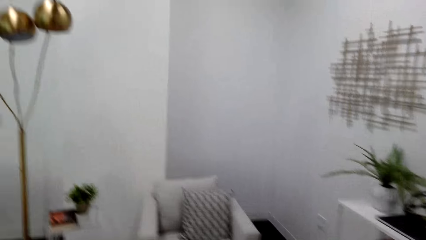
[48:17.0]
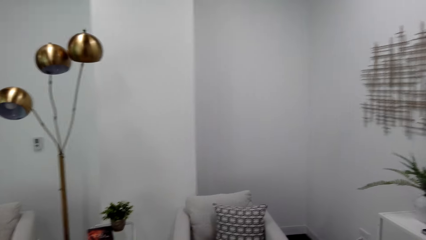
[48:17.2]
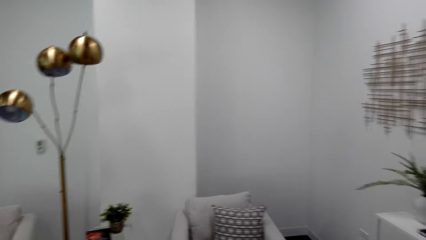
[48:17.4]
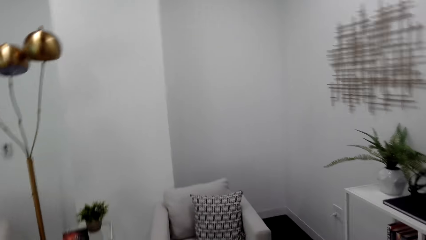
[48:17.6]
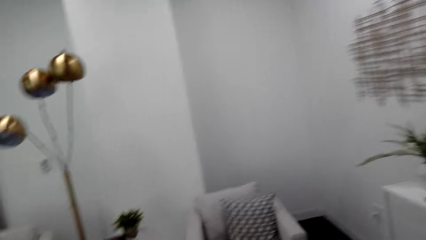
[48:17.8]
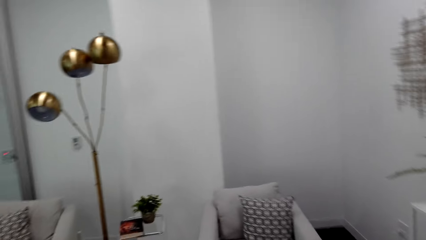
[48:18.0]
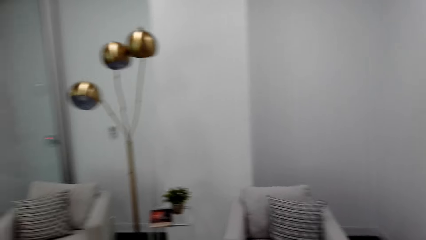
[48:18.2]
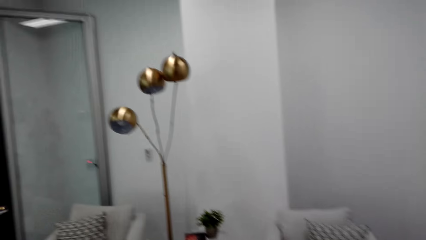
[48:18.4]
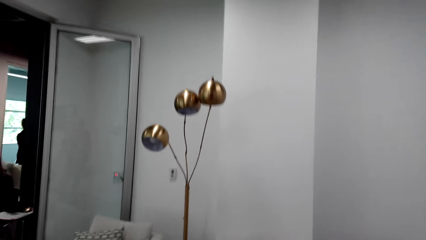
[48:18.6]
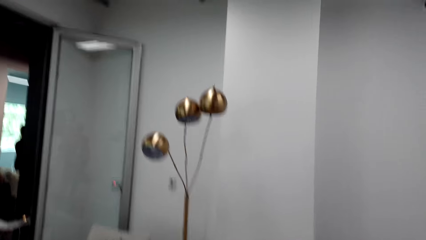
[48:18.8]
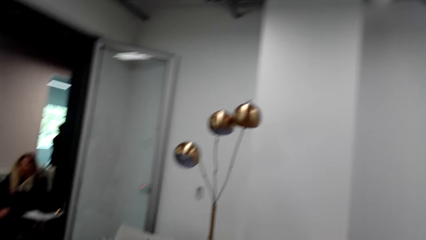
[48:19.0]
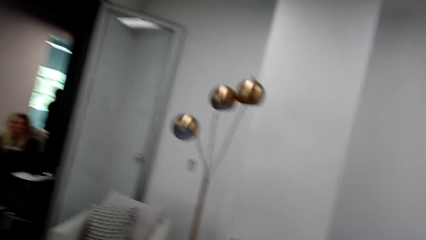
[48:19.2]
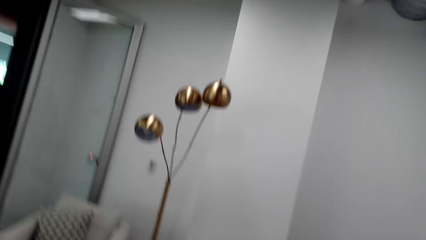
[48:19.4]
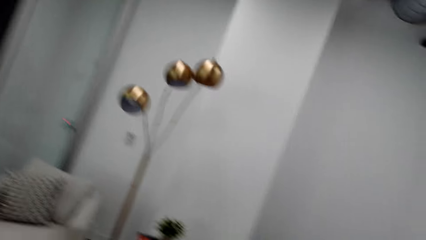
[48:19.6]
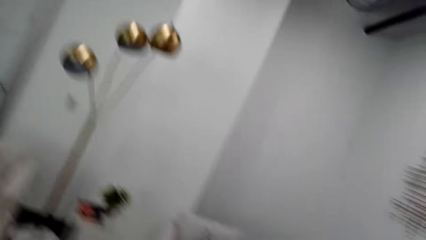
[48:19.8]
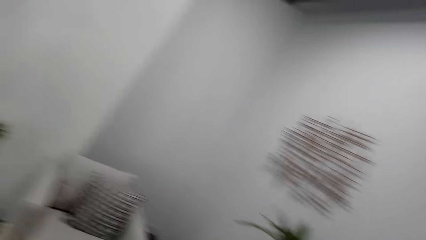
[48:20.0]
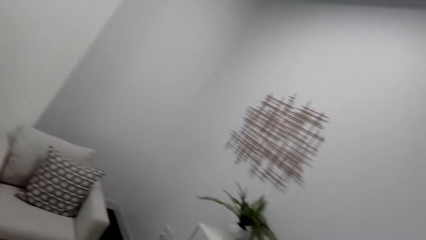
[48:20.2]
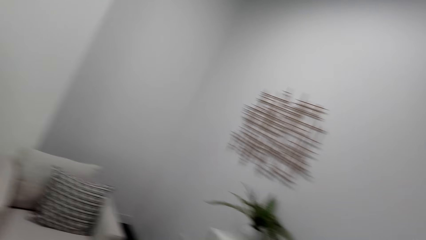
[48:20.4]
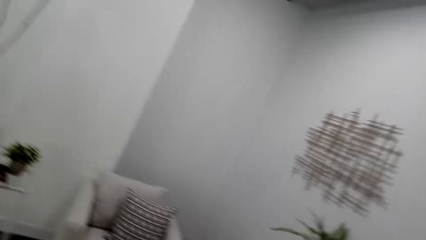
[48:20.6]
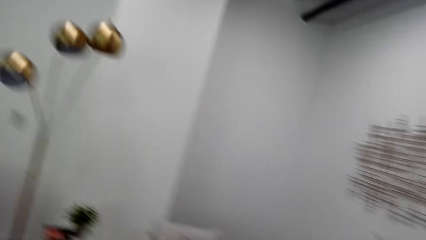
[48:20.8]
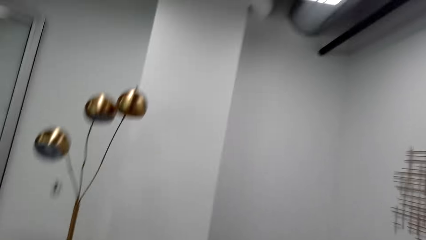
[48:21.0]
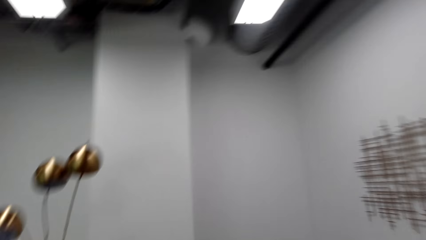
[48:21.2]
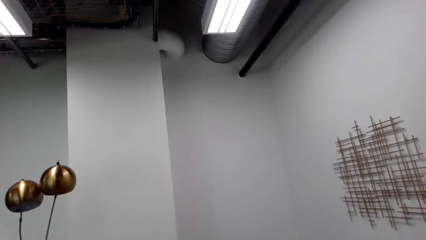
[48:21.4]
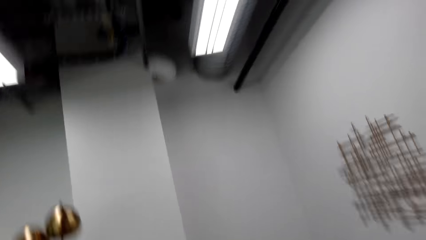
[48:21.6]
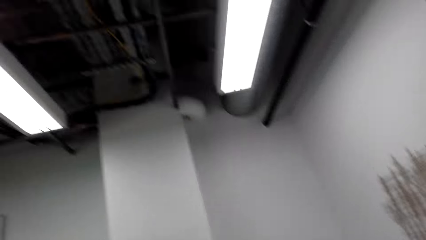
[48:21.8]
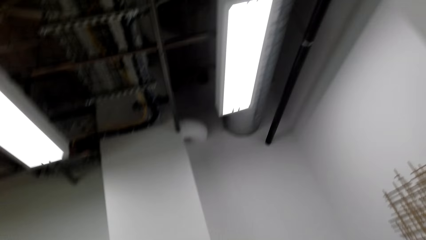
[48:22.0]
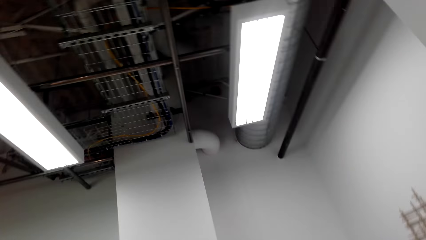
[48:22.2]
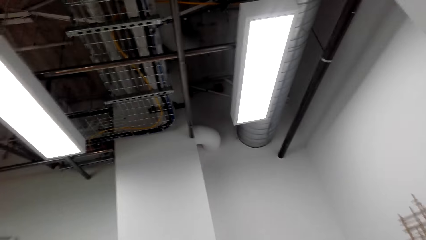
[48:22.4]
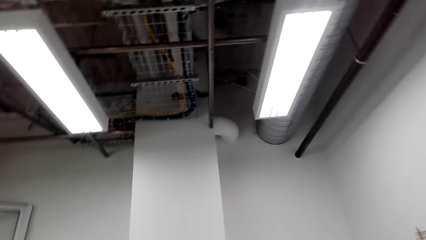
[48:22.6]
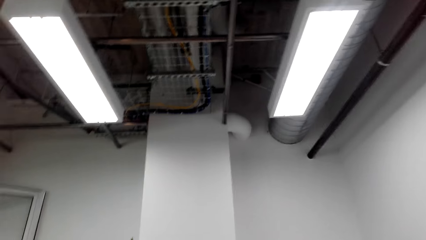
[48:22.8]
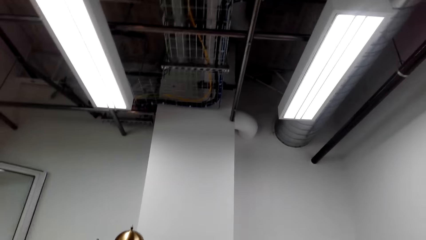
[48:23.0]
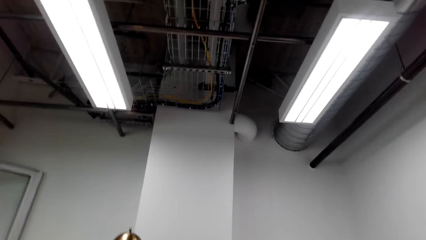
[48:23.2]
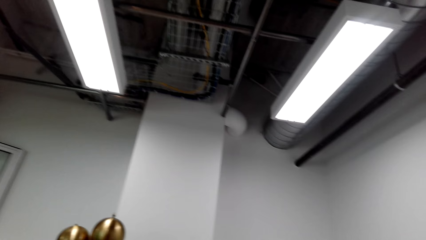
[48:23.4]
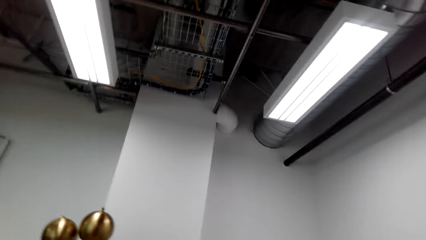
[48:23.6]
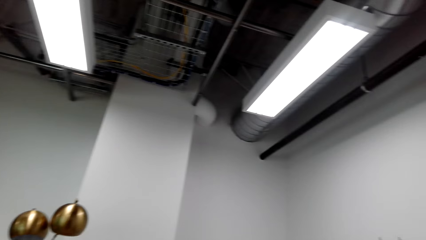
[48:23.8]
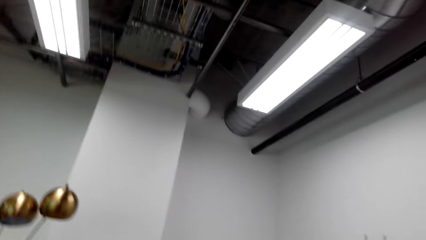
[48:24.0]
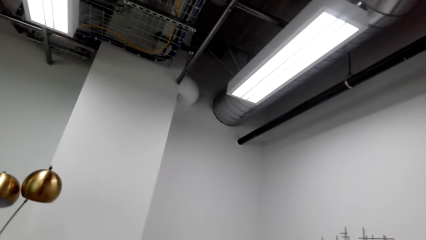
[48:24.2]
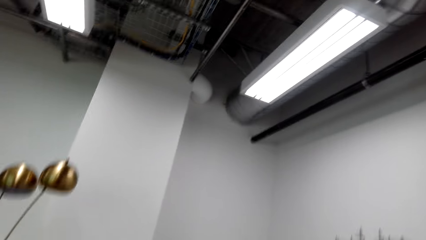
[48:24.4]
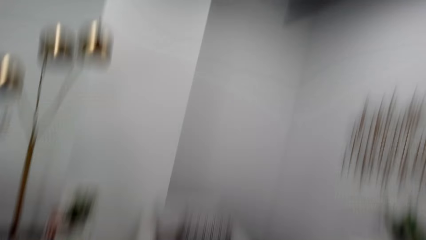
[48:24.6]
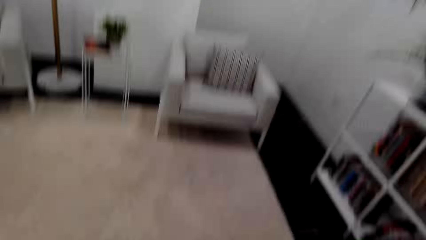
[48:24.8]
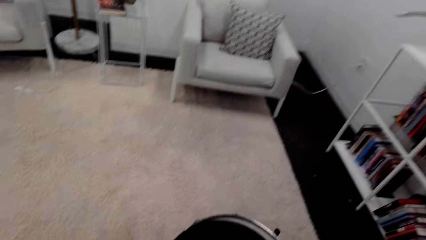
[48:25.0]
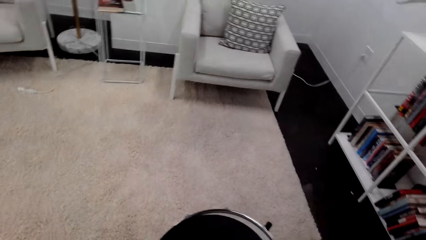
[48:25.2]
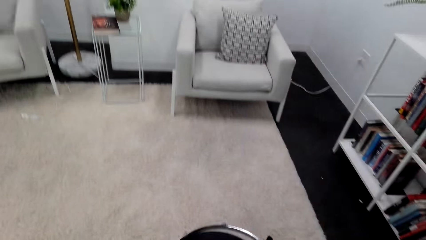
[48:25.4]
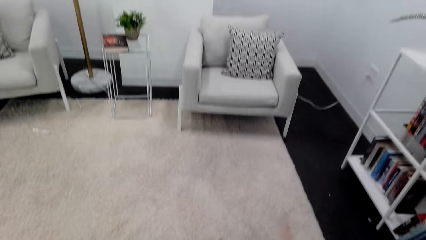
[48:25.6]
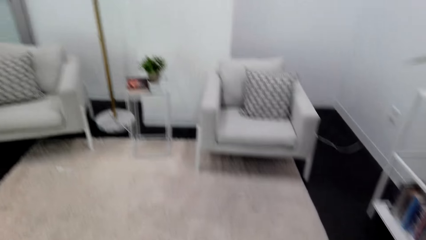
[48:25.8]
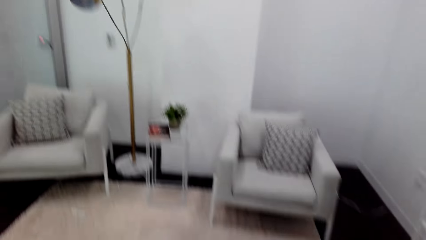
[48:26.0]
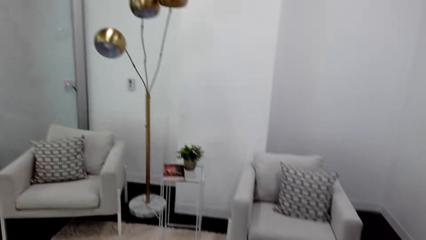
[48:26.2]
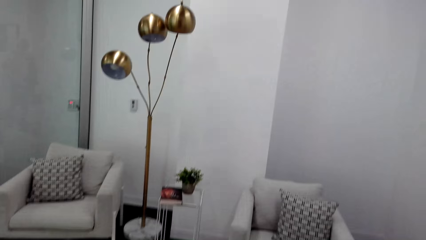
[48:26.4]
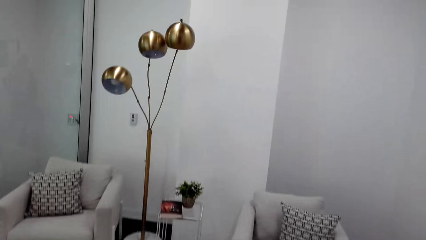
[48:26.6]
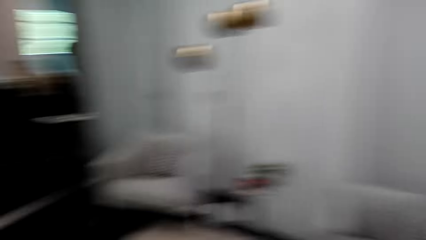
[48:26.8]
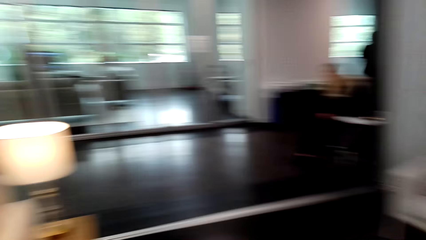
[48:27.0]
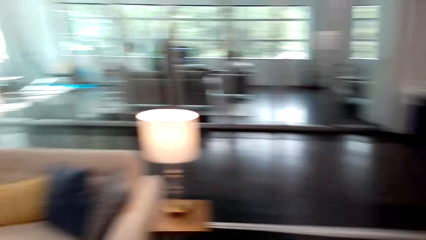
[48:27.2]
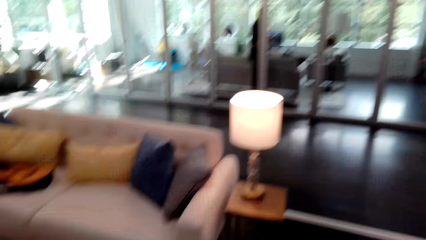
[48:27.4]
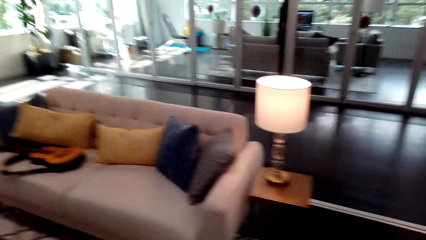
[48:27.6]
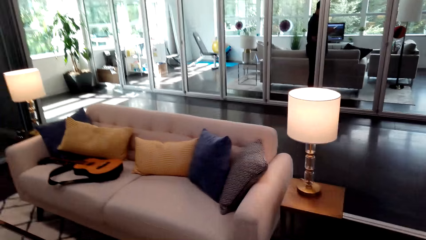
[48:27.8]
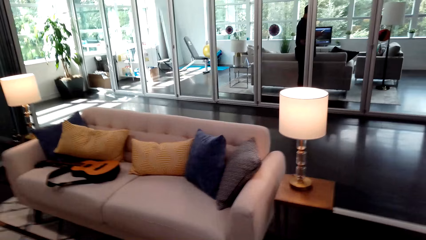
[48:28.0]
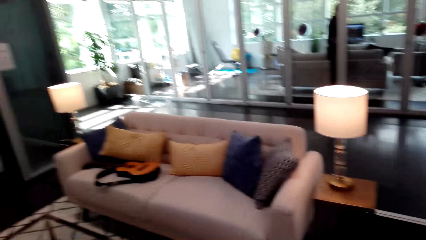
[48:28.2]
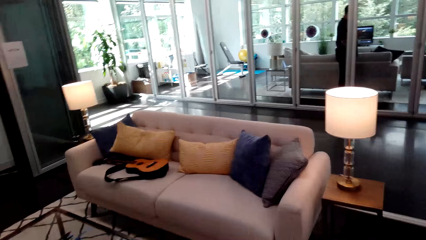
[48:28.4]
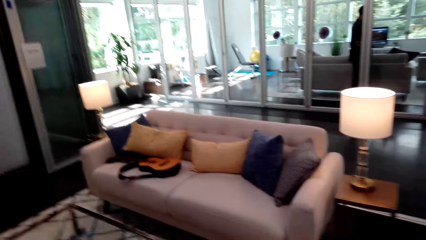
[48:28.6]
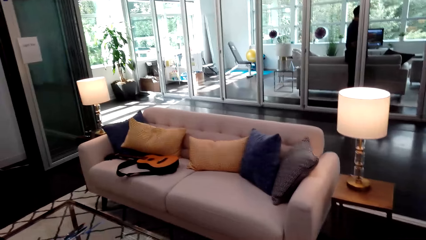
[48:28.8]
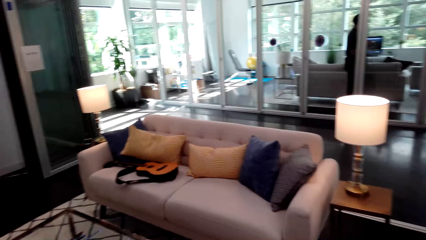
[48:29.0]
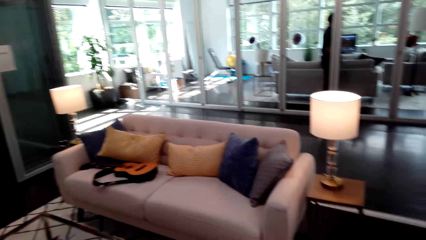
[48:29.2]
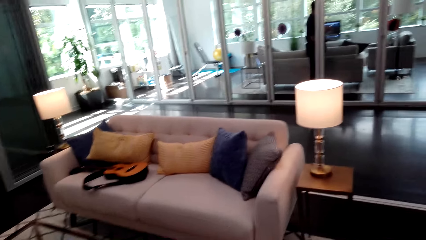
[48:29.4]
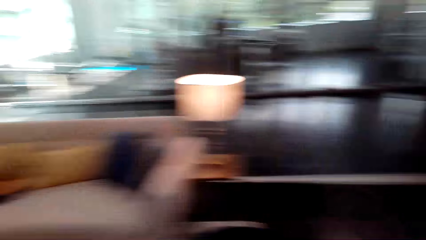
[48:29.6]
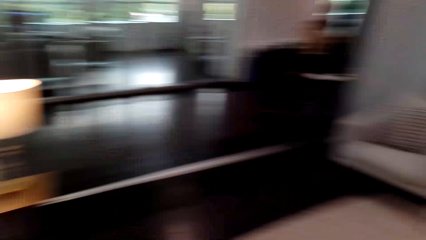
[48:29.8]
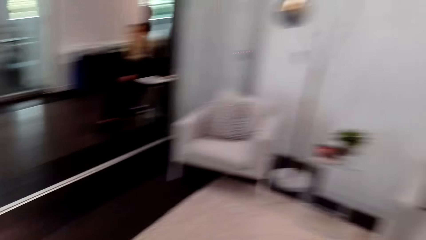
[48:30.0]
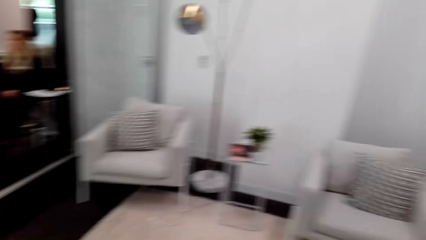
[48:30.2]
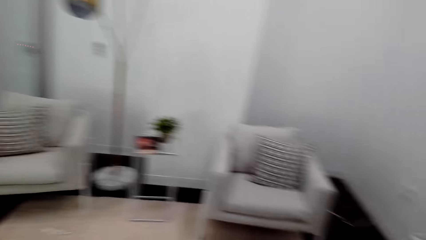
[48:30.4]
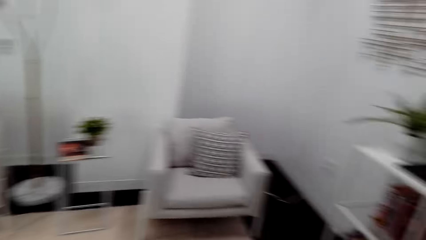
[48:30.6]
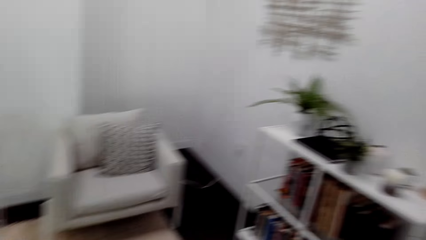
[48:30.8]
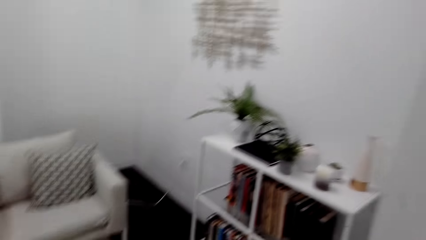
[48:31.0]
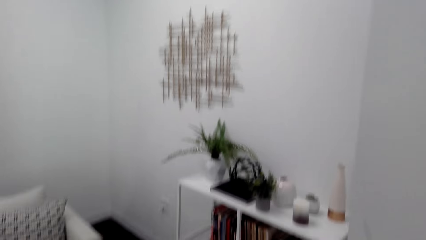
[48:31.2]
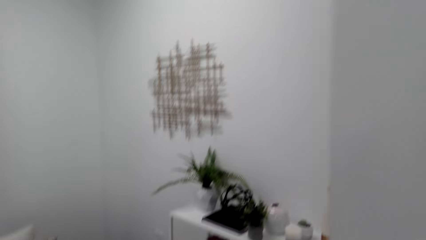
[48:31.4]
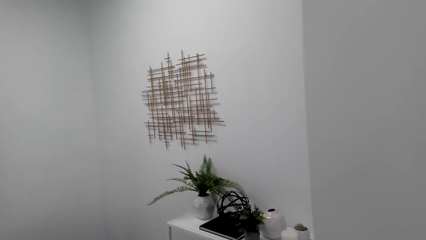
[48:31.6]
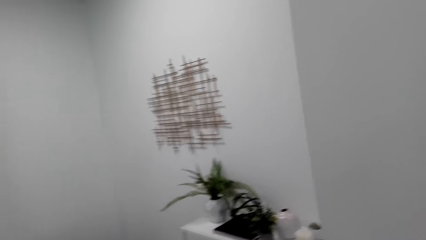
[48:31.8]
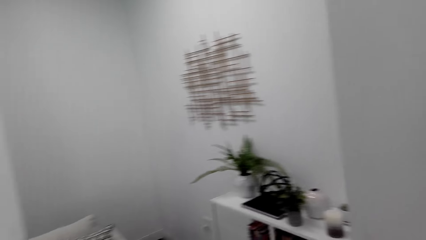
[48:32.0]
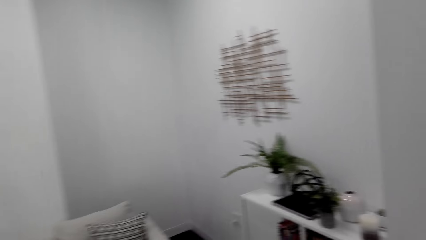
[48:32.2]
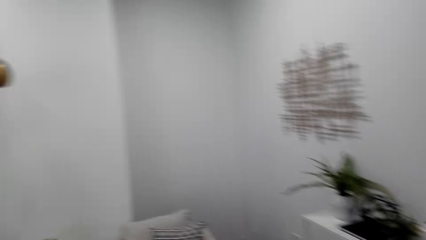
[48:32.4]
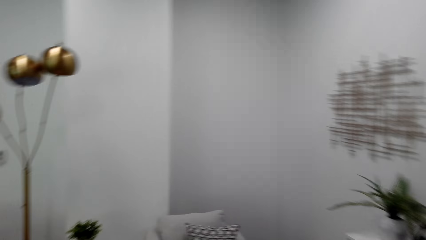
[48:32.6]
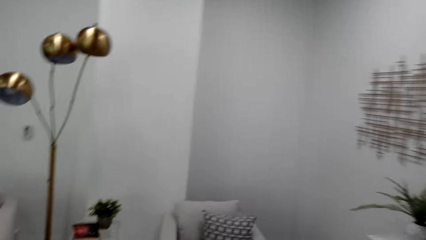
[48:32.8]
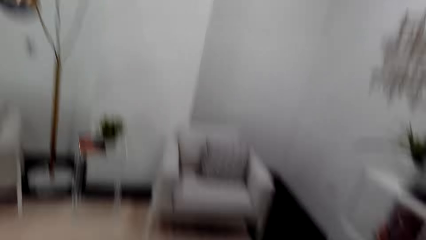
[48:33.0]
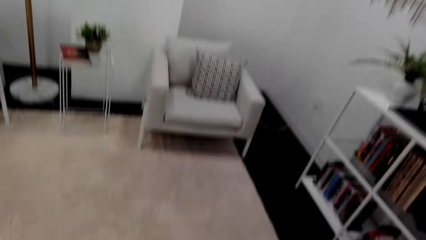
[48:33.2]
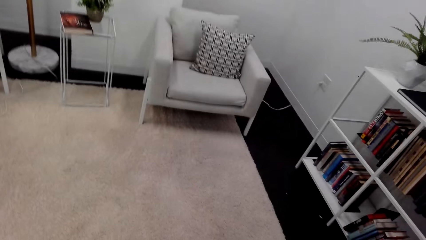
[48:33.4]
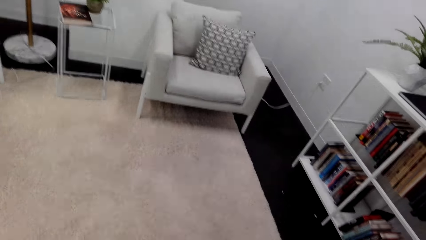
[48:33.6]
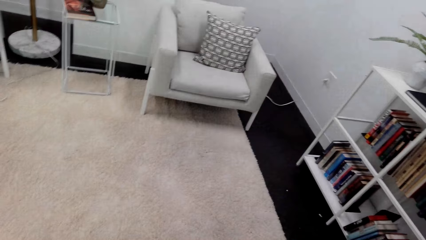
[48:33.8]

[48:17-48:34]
The camera wearer beats the drum and looks around. They beat the drum and look around. They beat the drum and look around.
